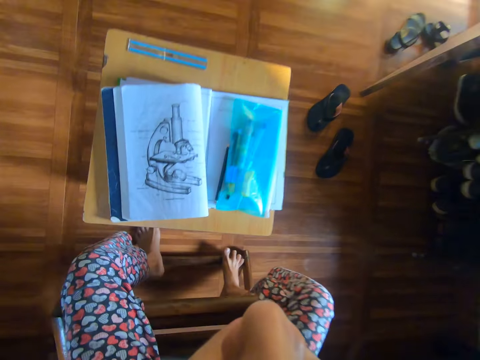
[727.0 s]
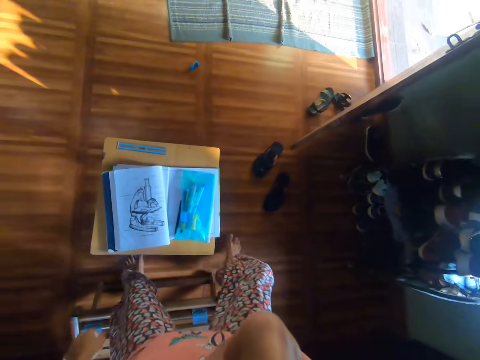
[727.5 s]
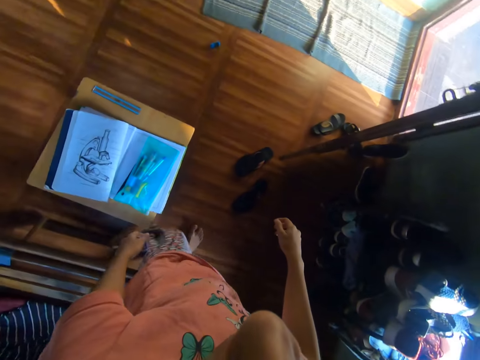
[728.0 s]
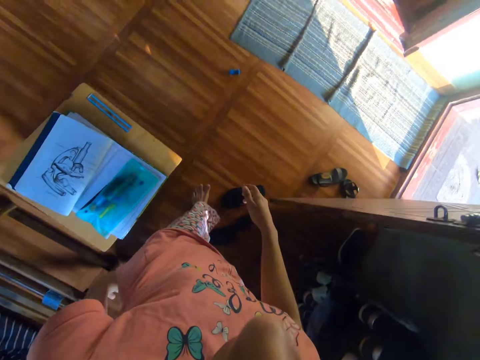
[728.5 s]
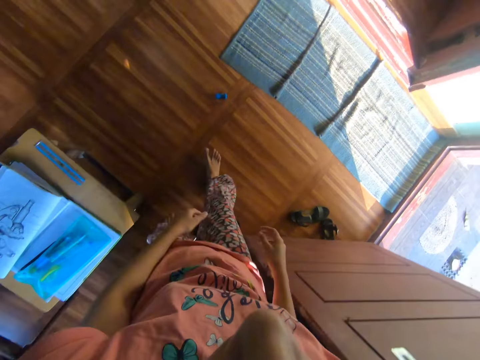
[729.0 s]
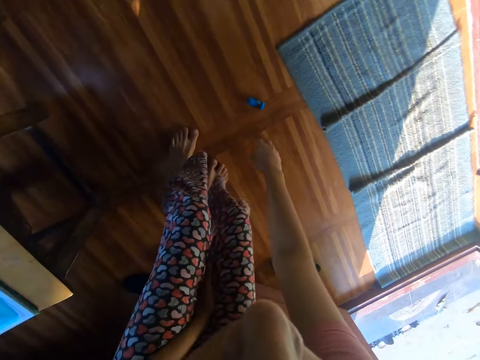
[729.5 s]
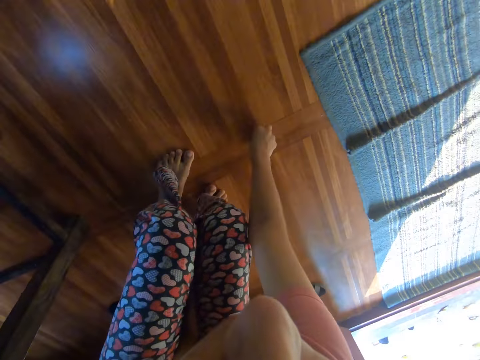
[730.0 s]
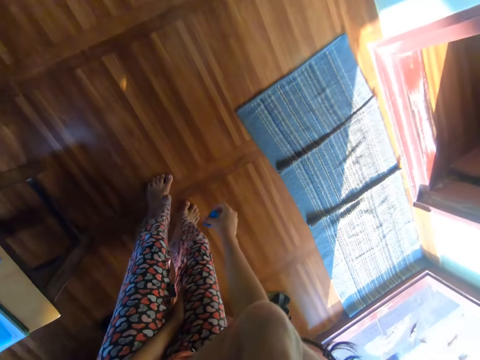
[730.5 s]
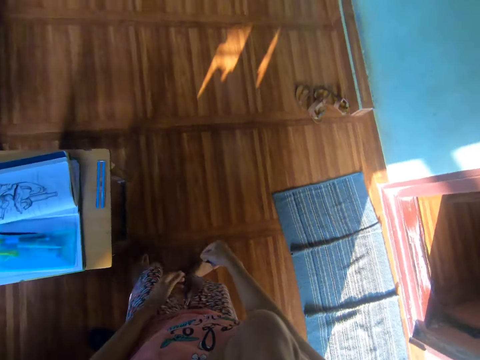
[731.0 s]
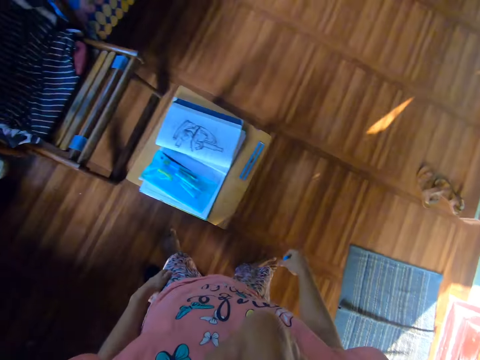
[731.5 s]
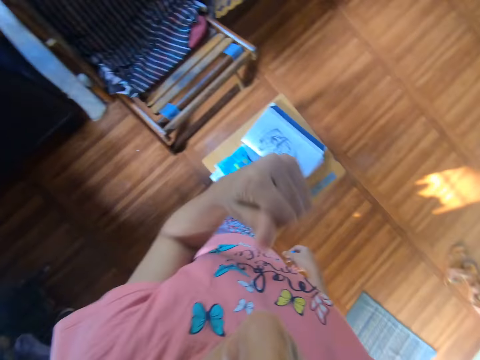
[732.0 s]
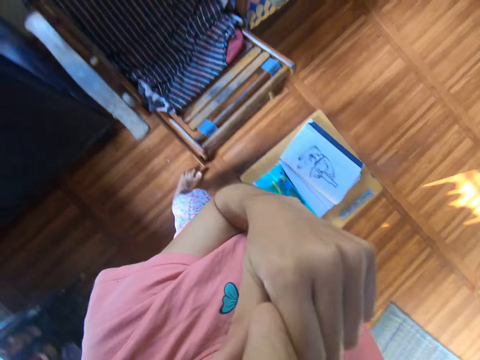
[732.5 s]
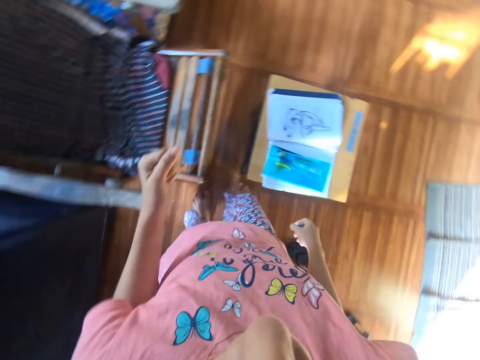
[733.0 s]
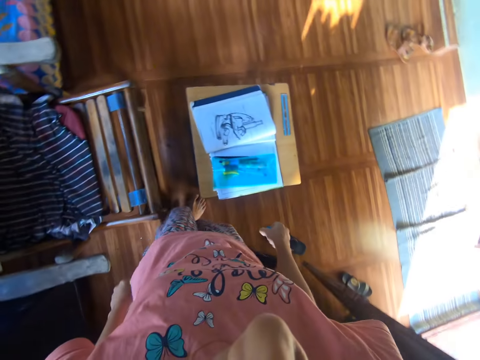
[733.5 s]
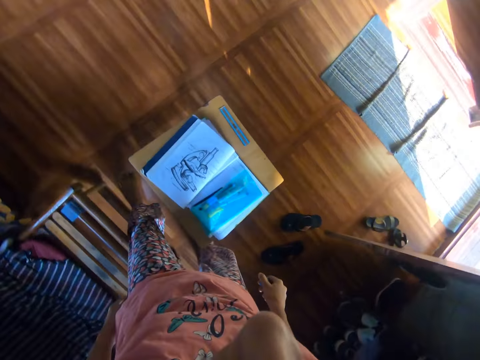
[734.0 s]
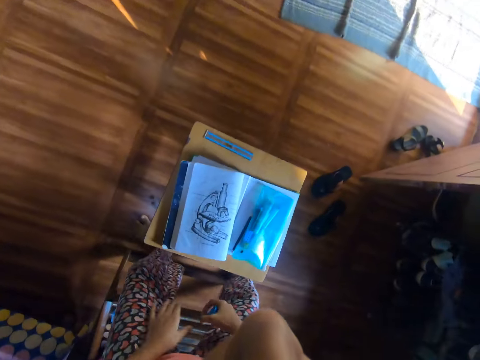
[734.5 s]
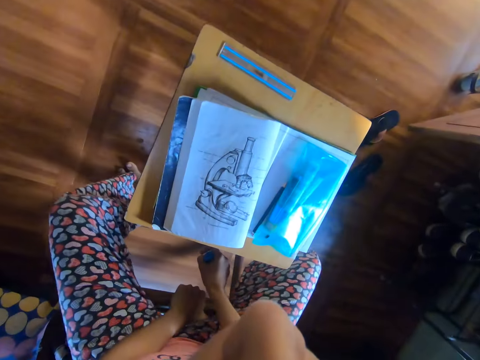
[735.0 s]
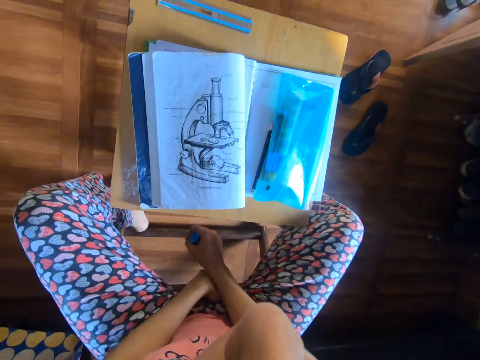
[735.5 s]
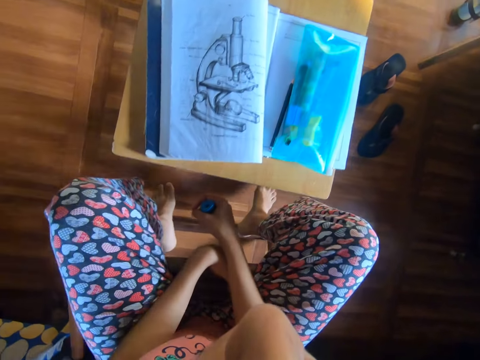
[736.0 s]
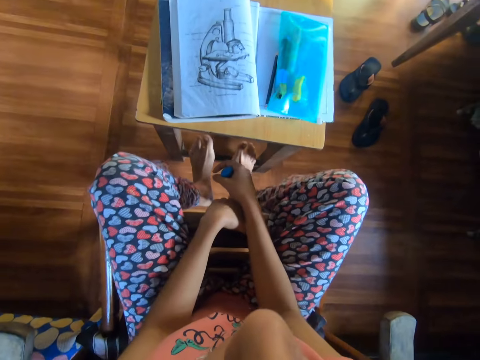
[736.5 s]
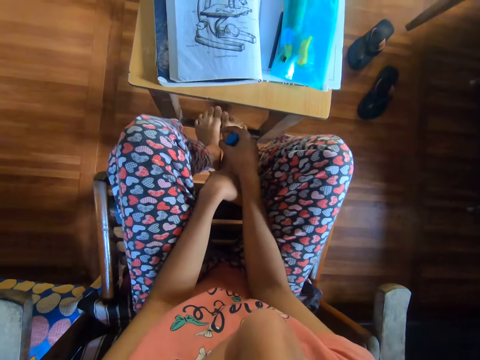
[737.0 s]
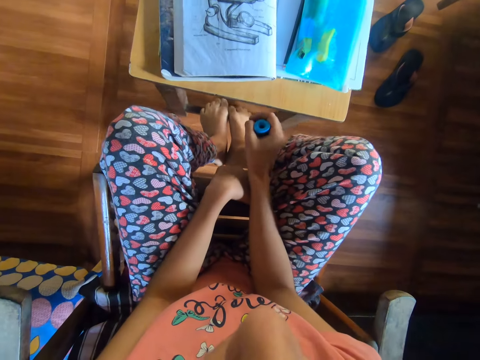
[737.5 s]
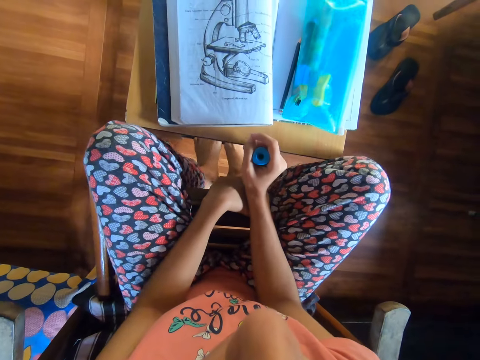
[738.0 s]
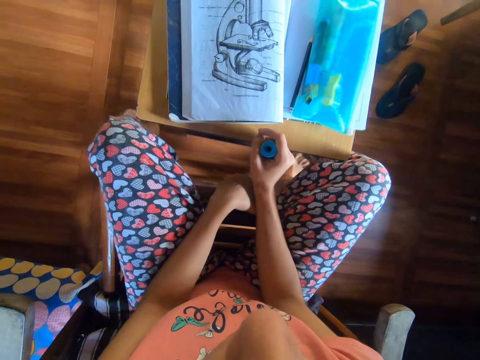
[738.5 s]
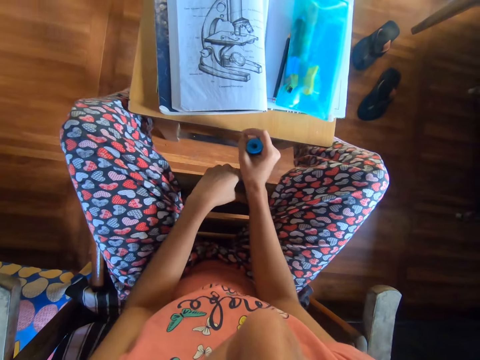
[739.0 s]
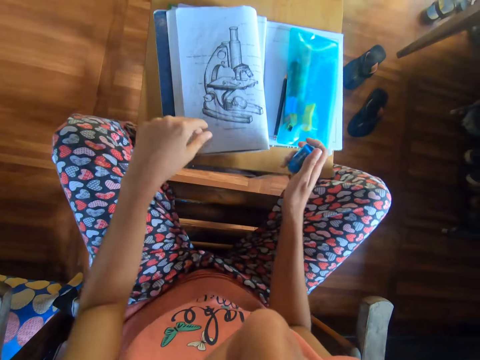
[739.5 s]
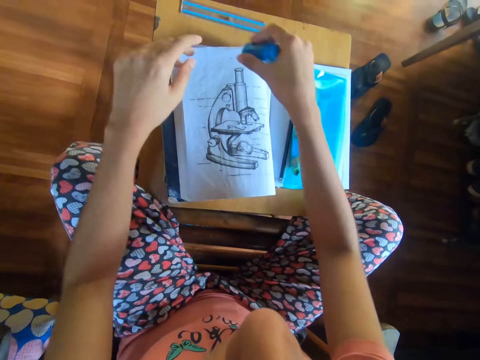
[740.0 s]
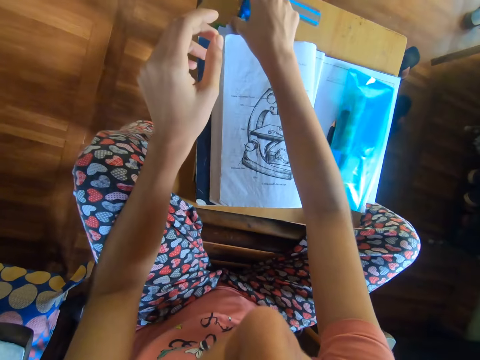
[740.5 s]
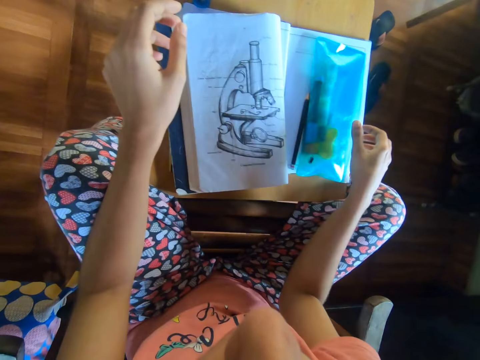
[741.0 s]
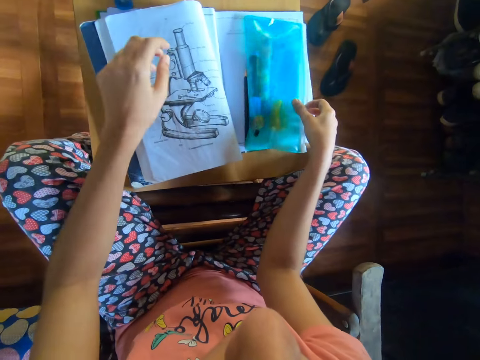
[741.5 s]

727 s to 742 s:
The camera wearer stands up from a chair. She walks in the room. She picks the eraser from the floor with her right hand. She walks back to the chair. She touches her face with her left hand. She sits on the chair. She places her feet on the stool bar. She pulls the stool closer with her feet. She drops the eraser on the table with her right hand. She picks the purse with her right hand from the book.

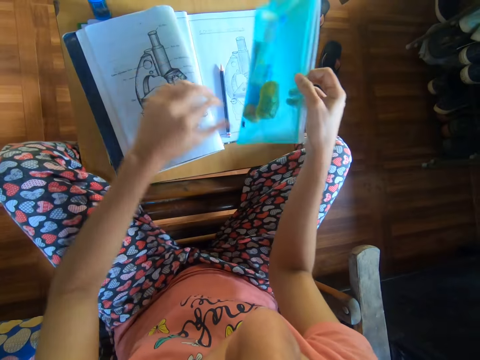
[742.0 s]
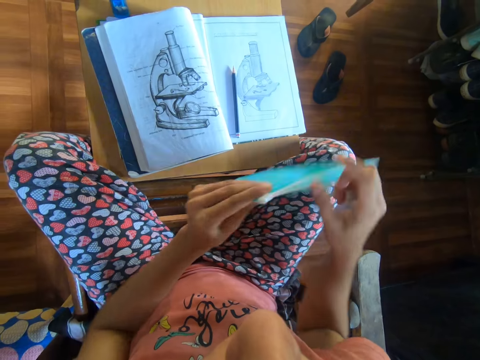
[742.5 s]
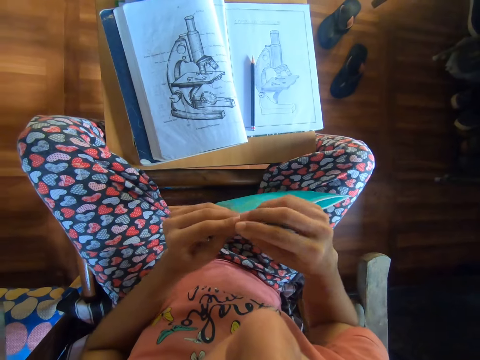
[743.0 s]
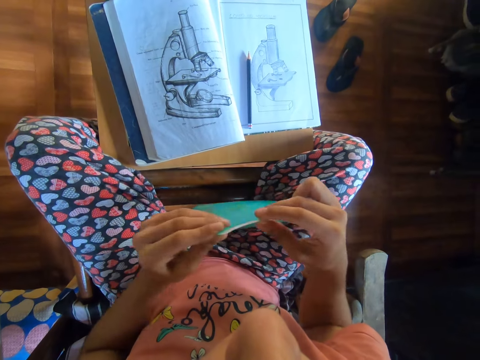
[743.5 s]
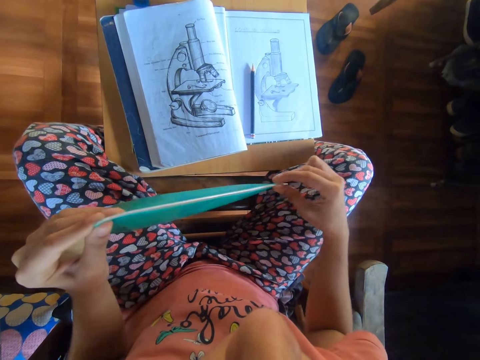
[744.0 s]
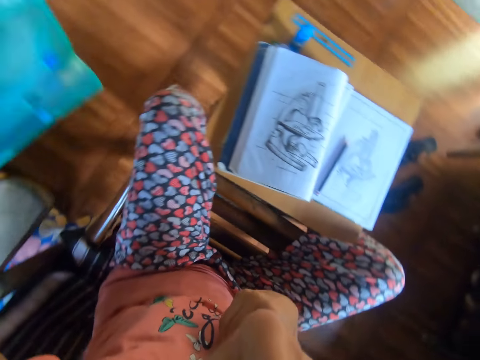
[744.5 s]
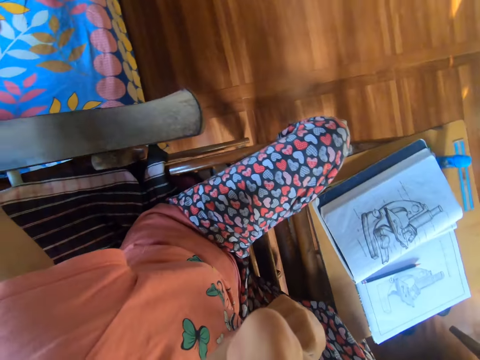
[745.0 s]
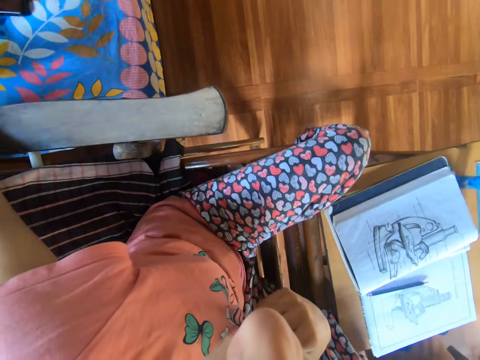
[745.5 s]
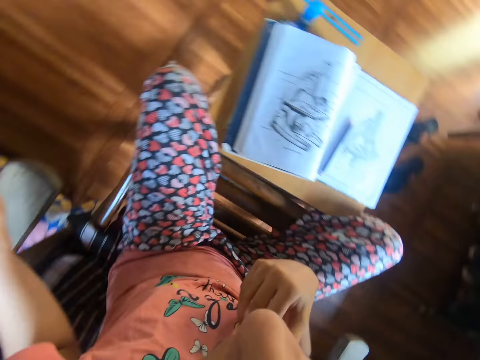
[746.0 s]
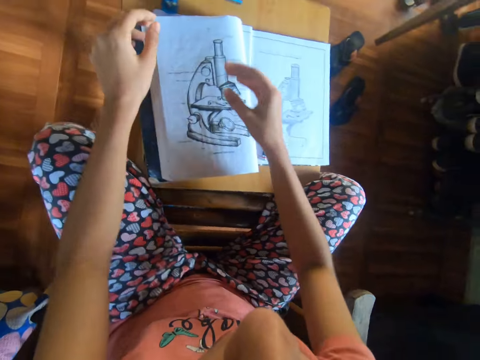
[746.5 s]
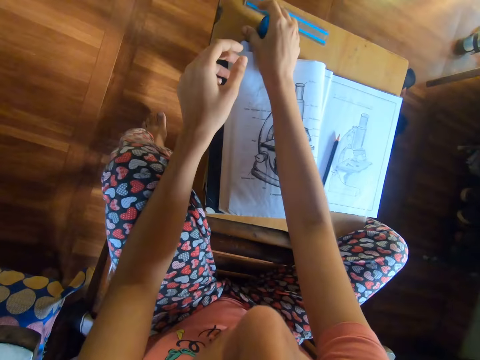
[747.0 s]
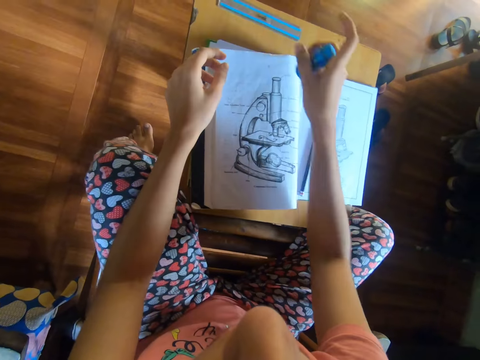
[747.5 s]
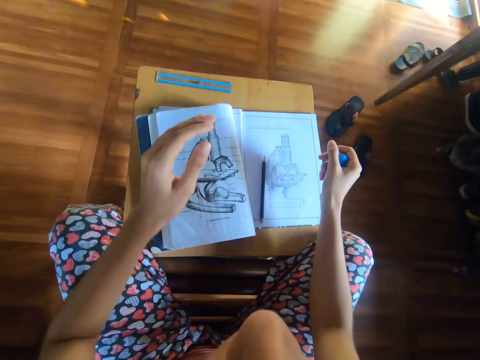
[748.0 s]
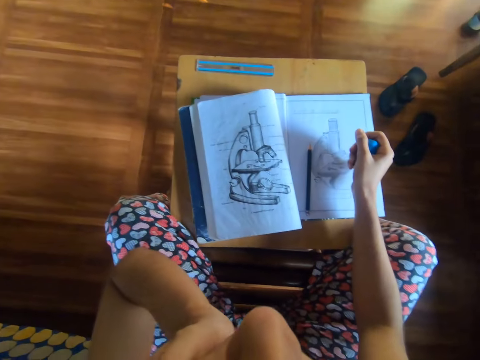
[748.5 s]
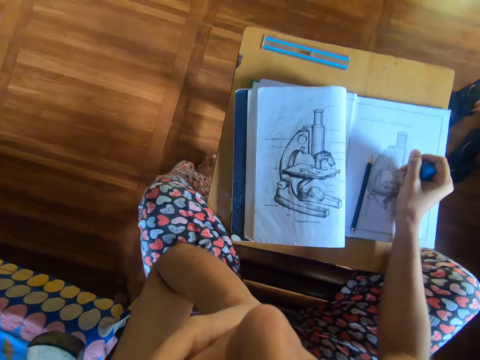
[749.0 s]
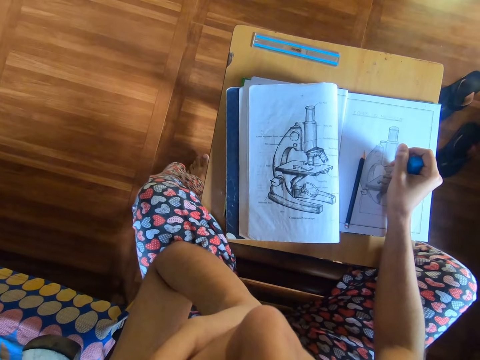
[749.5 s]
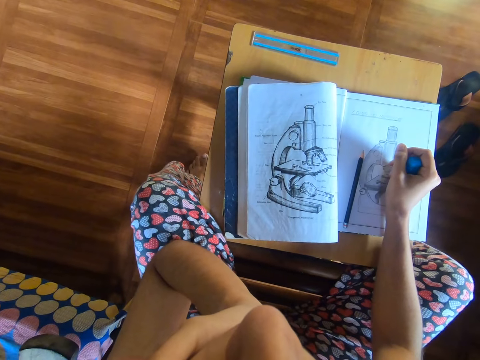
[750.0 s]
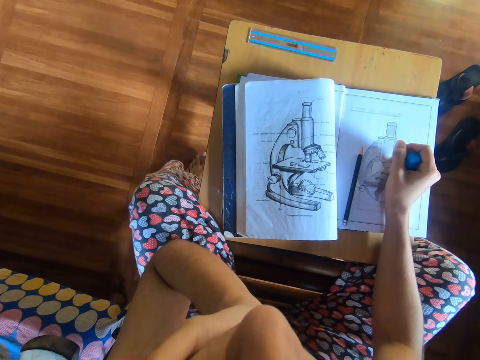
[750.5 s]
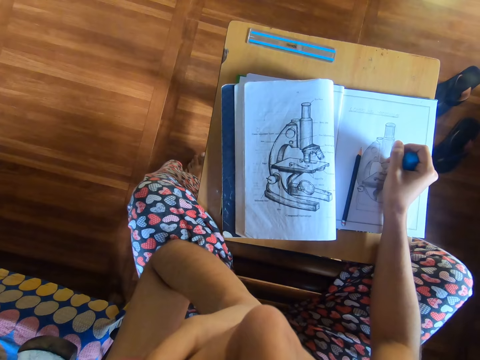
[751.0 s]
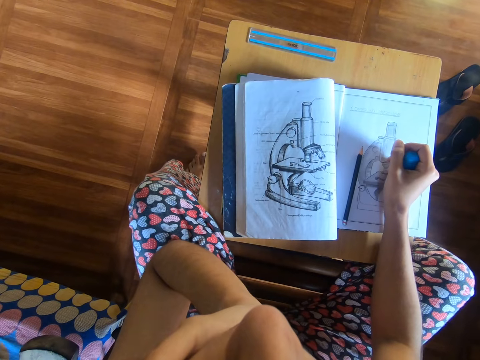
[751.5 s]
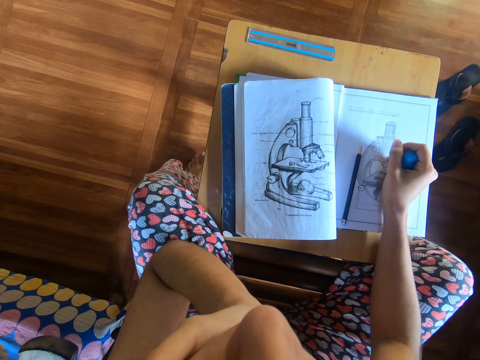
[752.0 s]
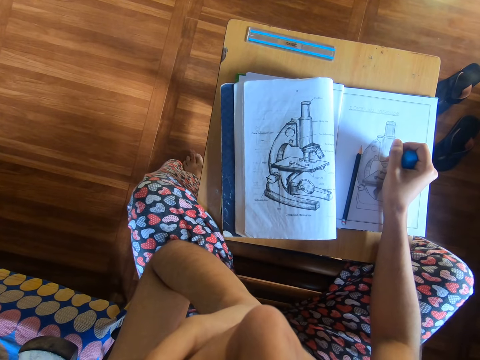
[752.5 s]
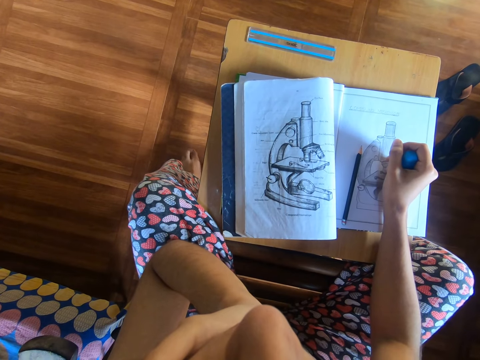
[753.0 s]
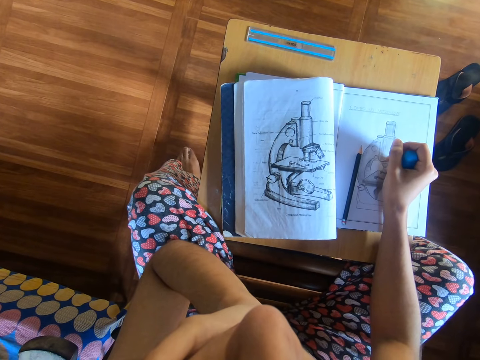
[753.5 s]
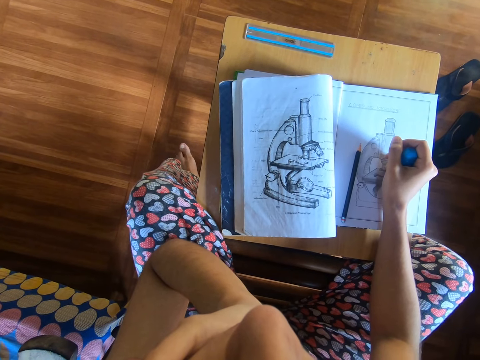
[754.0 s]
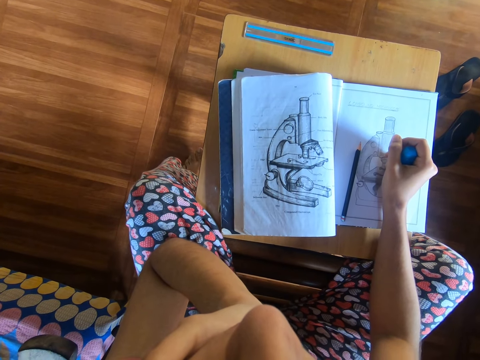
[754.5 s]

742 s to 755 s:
The camera wearer picks up a bag of drawing materials. She zips the purse or bag of drawing materials with her right hand. She places the bag of drawing materials down. She picks the eraser from the table with her right hand. She rests her face on her left hand. She holds the body. She stares at the drawing.
